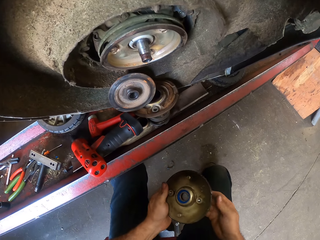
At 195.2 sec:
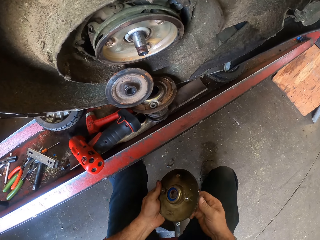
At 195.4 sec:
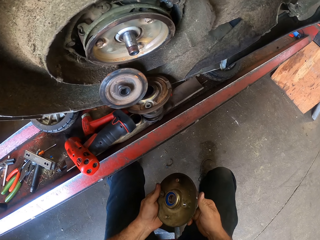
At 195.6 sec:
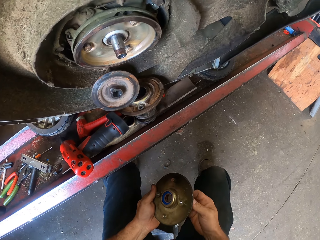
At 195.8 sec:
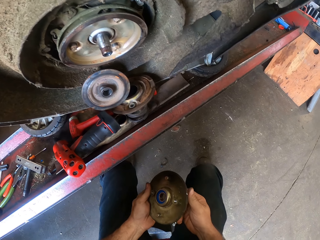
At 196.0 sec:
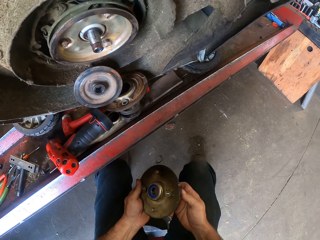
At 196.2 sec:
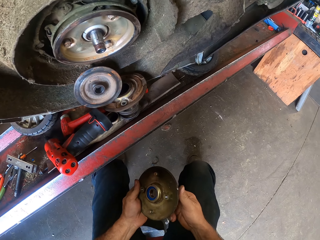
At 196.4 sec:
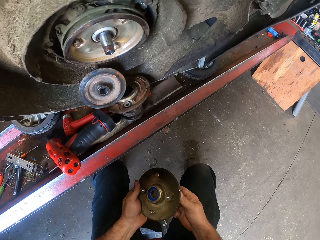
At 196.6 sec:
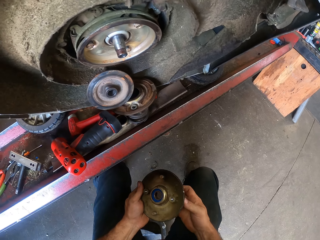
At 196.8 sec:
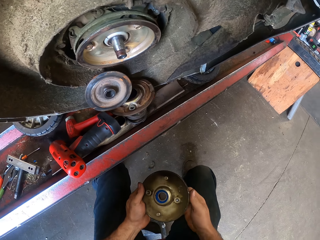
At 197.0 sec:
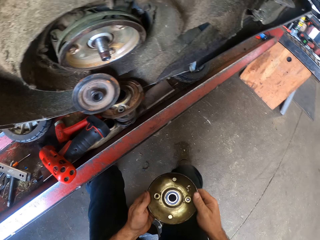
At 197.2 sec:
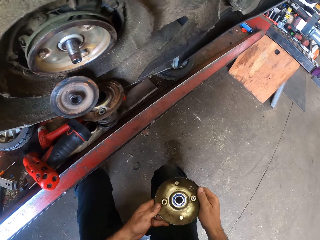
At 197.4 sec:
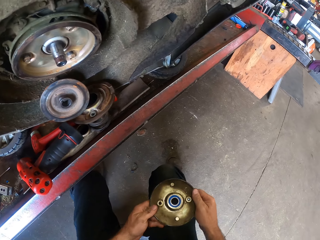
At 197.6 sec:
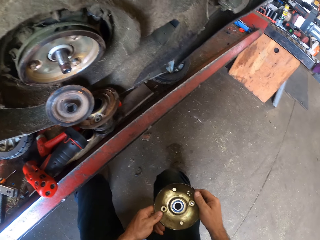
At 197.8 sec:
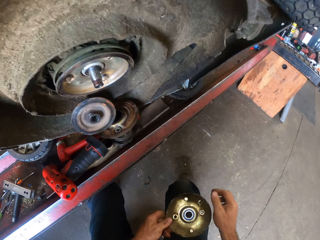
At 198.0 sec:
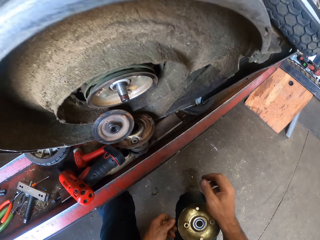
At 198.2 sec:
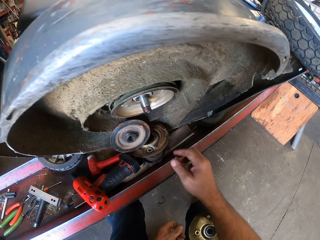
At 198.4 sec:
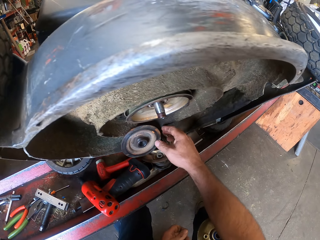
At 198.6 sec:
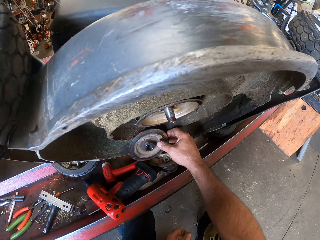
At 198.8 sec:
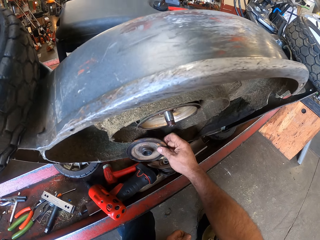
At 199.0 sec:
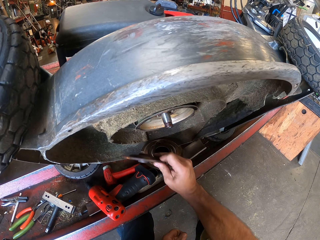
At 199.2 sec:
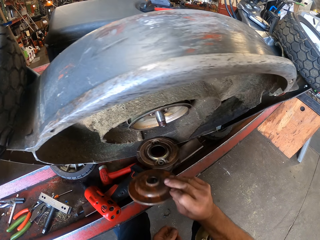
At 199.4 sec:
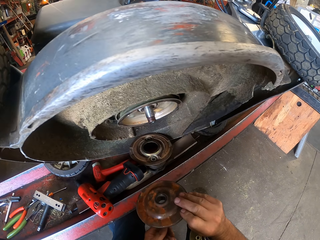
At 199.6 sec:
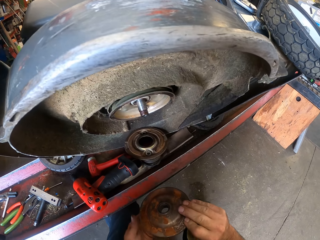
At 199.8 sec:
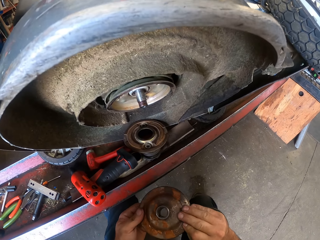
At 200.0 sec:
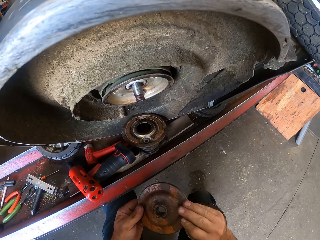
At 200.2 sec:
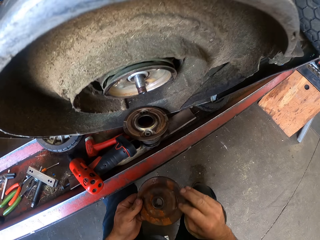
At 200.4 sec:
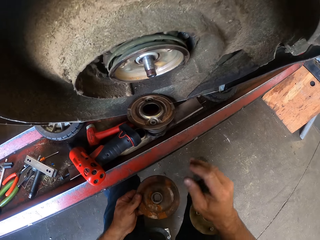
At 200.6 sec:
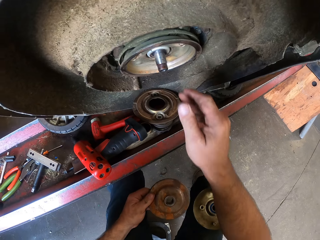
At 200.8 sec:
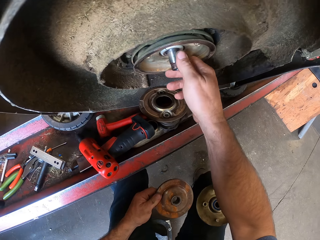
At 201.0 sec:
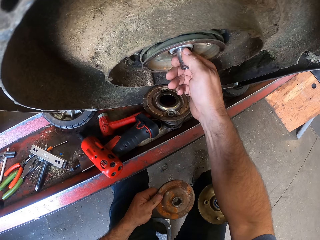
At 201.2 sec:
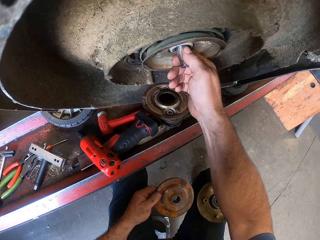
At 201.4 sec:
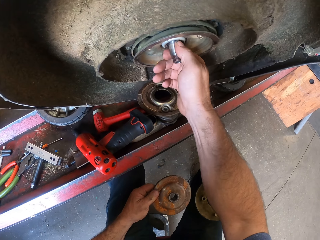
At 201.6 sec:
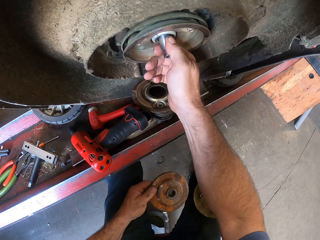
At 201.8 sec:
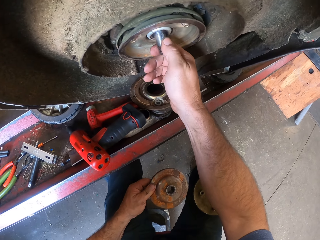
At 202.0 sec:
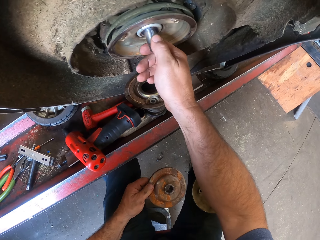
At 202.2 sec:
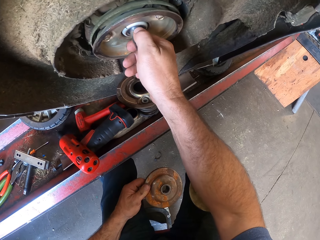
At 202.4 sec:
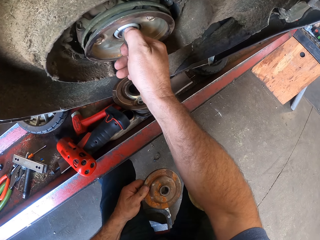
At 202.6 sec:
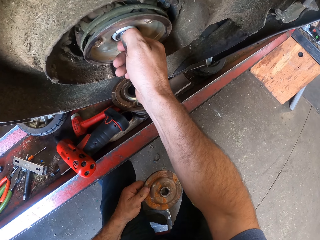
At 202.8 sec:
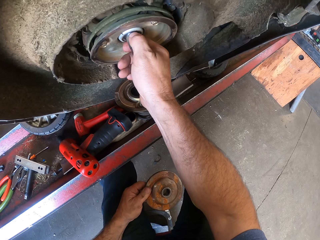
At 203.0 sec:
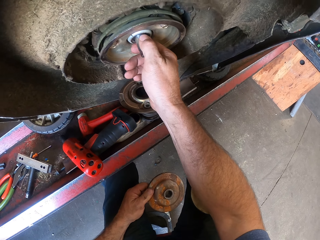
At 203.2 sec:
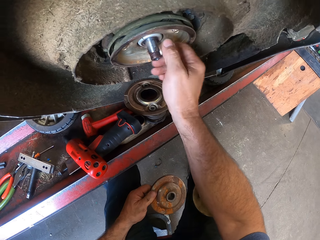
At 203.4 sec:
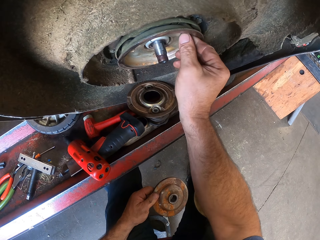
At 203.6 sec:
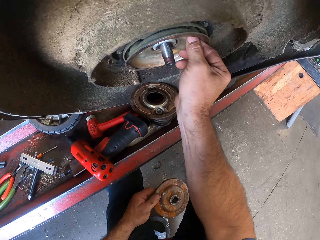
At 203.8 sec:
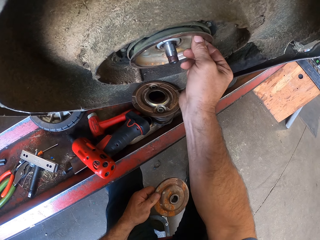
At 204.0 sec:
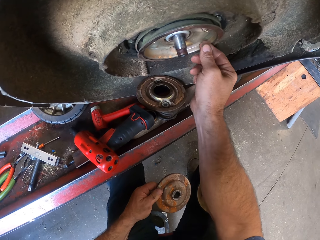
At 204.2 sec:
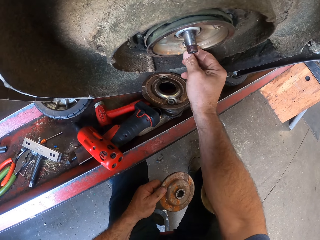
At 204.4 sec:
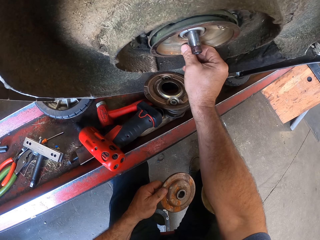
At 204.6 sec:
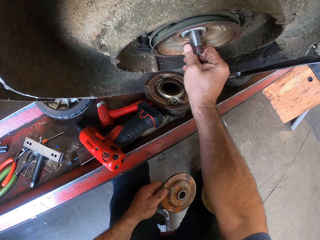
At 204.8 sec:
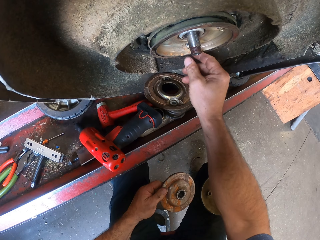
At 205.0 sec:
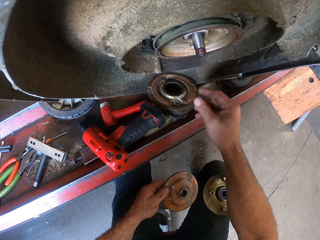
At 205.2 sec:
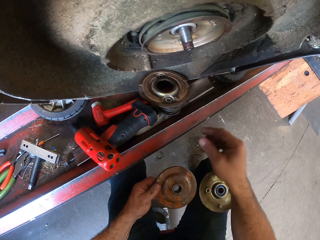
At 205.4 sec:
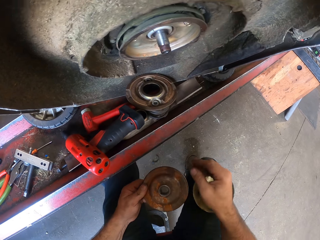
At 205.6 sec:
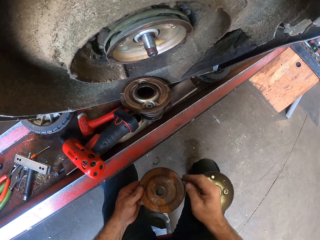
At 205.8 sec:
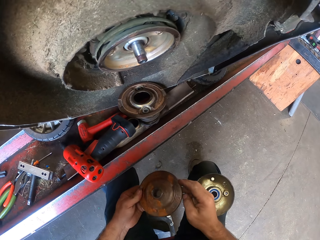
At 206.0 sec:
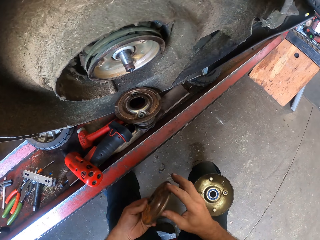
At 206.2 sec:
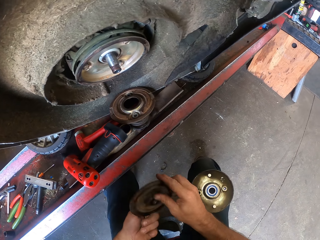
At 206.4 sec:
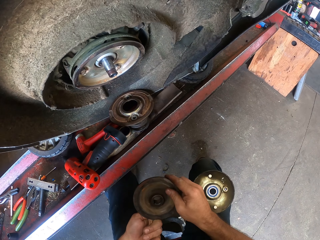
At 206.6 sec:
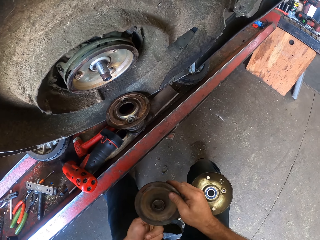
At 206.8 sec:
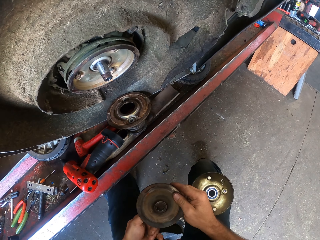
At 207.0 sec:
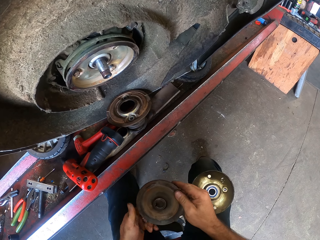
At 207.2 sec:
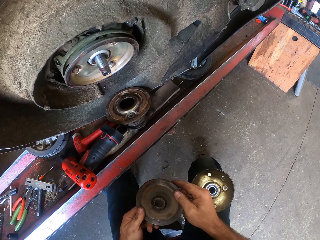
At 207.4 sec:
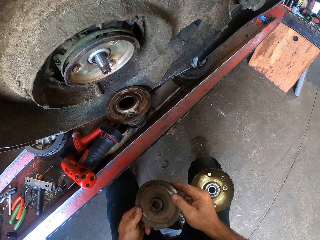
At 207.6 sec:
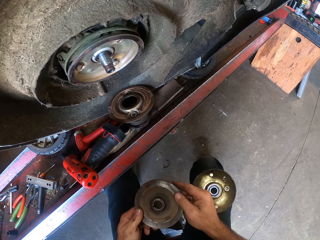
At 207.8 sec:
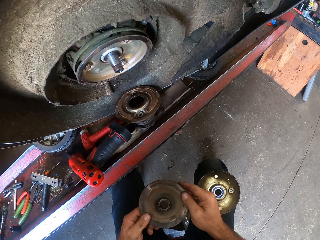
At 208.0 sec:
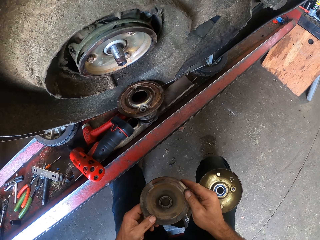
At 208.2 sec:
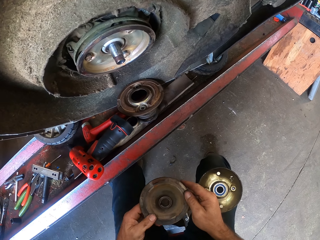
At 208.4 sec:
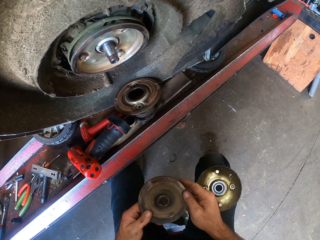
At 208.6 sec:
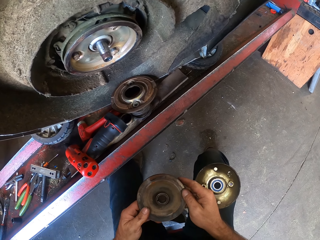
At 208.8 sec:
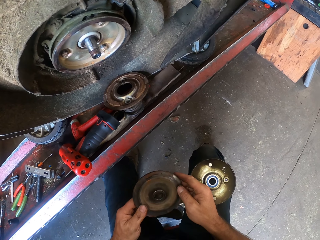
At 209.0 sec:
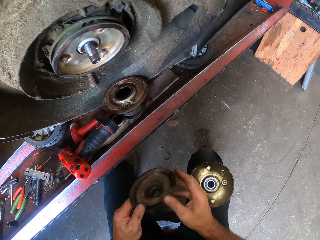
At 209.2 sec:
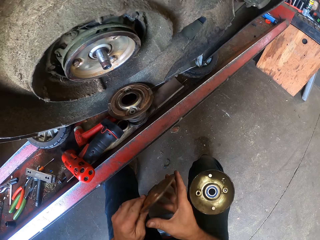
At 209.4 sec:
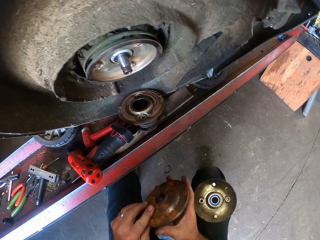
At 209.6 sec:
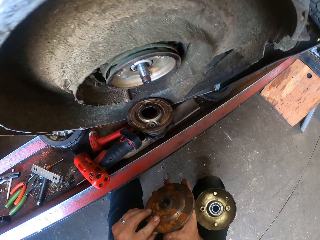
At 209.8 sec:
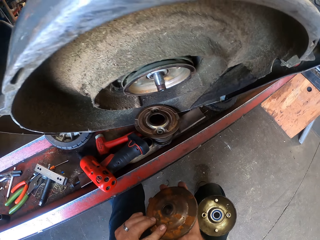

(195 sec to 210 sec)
The camera wearer unties the bolt from the pulley. He picks up another pulley. He shifts the pulley to the left hand. He pulls the mower bolt. He examines the engine of the lawn mower with his right hand. He picks up the pulley from the mower. He stretches a hand back. He turns the pulley in his hands.

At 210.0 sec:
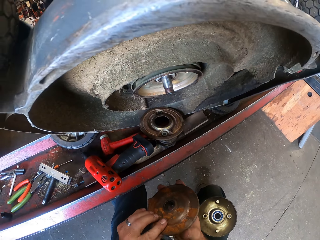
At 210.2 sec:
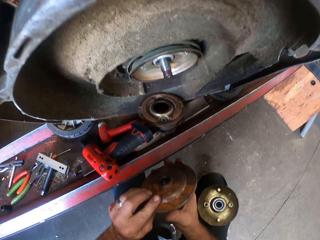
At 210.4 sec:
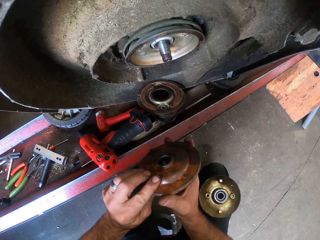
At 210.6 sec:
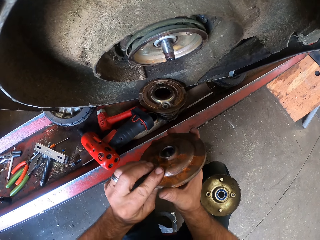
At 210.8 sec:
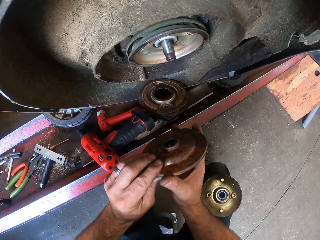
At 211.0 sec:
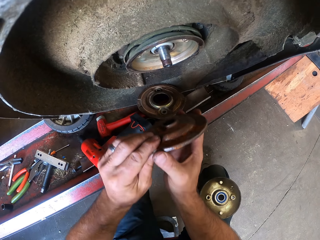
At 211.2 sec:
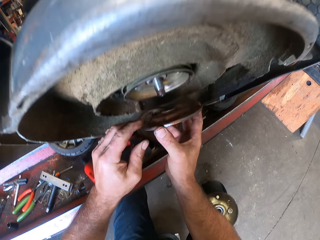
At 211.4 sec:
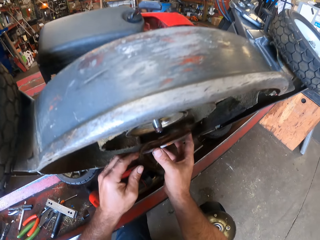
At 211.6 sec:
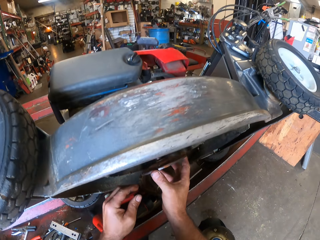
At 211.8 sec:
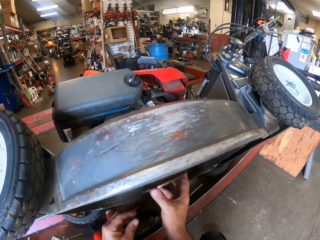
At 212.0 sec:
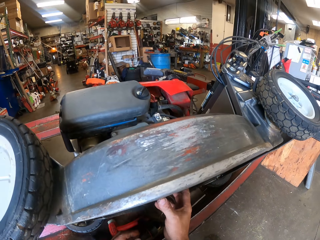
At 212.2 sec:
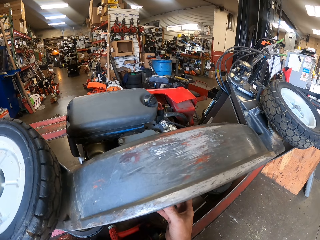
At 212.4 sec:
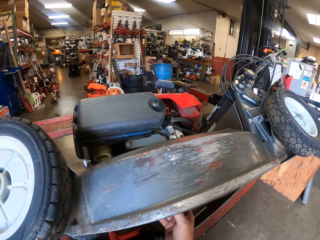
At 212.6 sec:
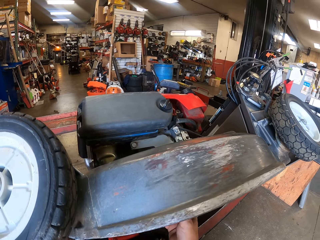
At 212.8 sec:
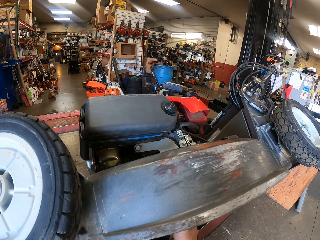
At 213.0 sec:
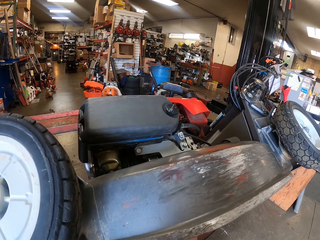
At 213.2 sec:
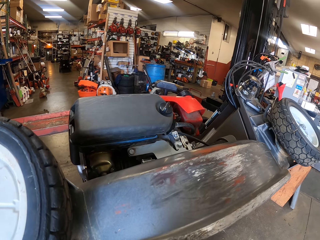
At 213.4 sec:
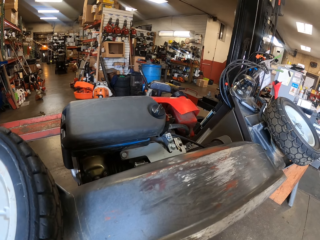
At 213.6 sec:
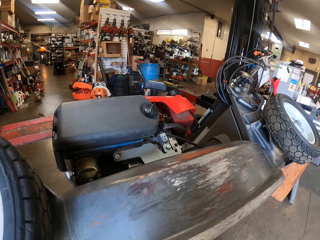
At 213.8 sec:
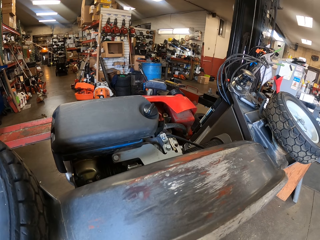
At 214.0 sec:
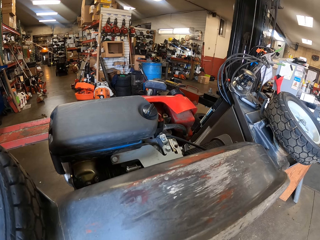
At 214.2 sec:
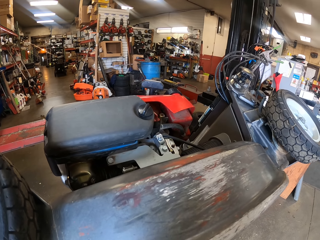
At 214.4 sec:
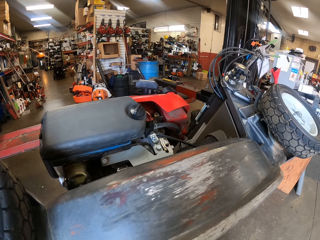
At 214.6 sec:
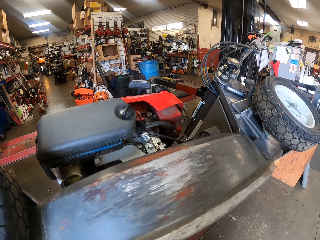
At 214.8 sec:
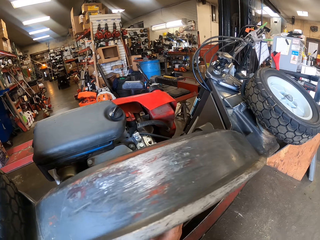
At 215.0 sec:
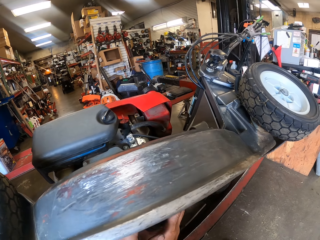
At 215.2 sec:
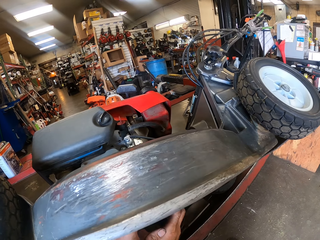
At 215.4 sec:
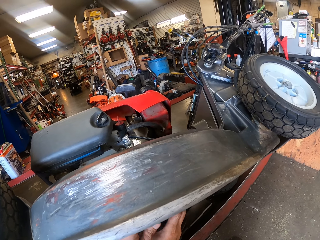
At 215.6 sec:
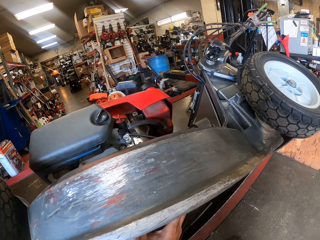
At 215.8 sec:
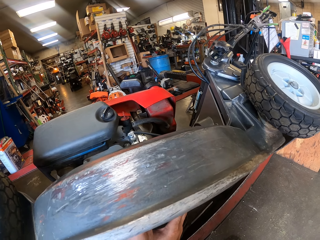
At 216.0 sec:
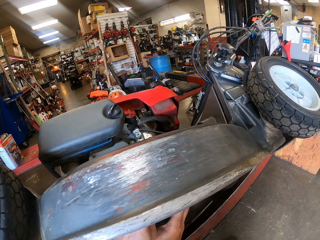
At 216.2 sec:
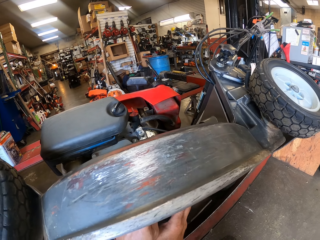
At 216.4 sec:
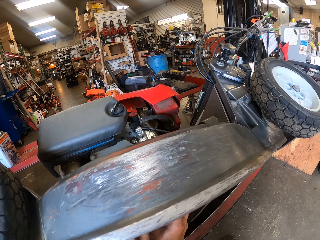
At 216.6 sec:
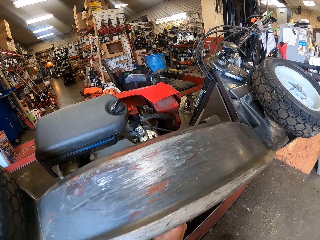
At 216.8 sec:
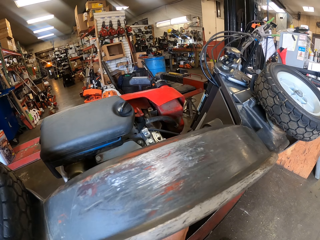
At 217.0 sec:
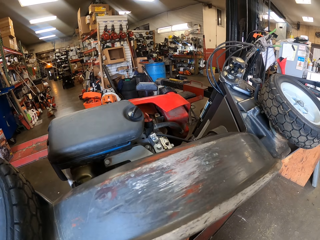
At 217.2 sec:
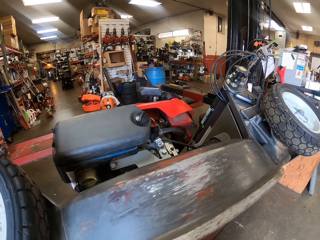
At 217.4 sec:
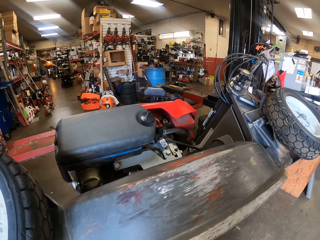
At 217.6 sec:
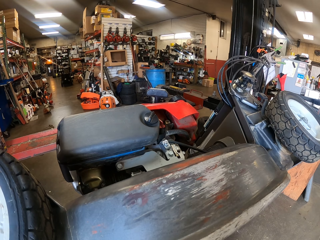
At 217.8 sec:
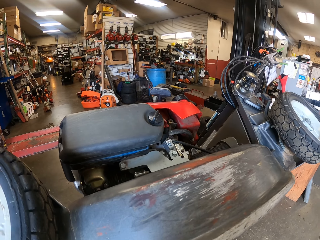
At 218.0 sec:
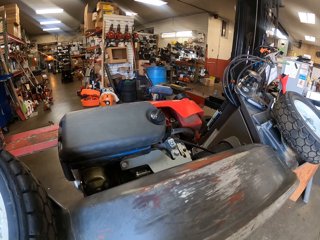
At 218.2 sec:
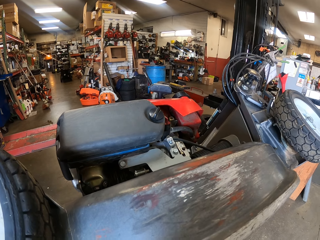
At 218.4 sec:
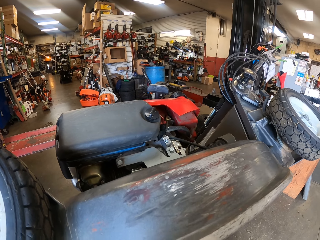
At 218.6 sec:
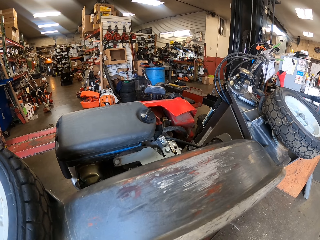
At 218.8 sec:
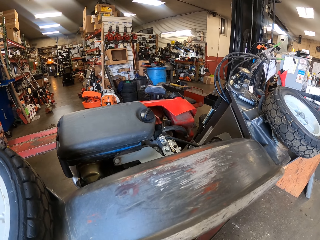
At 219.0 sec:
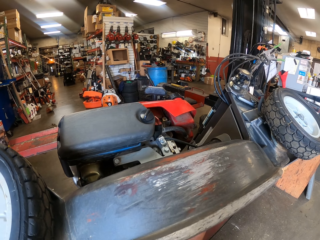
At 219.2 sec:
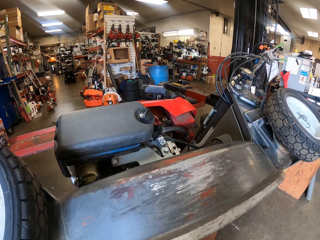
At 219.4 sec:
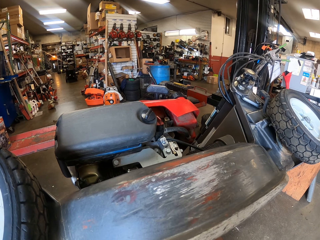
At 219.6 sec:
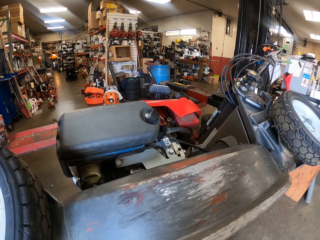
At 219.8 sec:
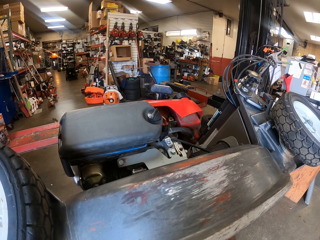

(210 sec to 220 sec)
The camera wearer examines the rotor part with his hands. He fixes the pulley in the mower.
